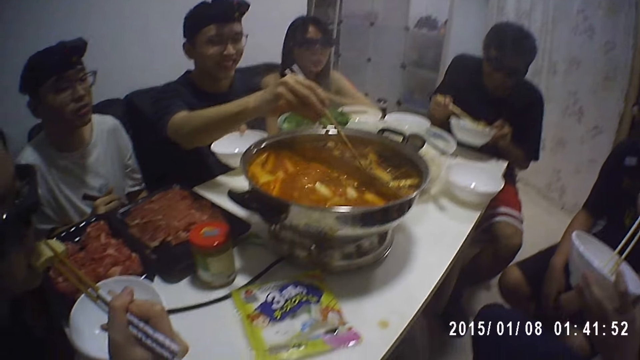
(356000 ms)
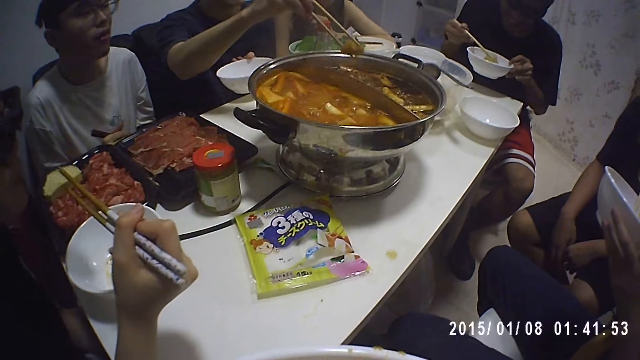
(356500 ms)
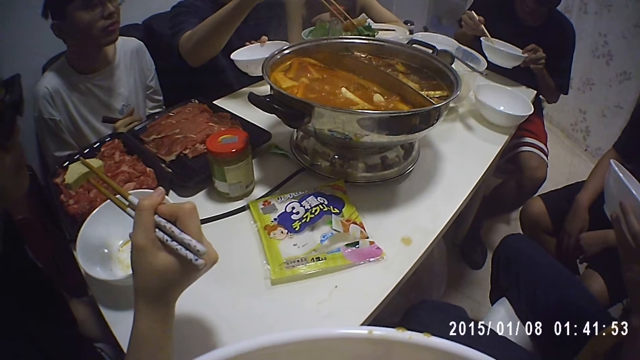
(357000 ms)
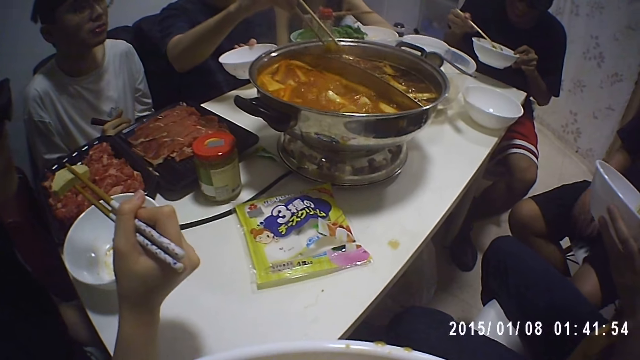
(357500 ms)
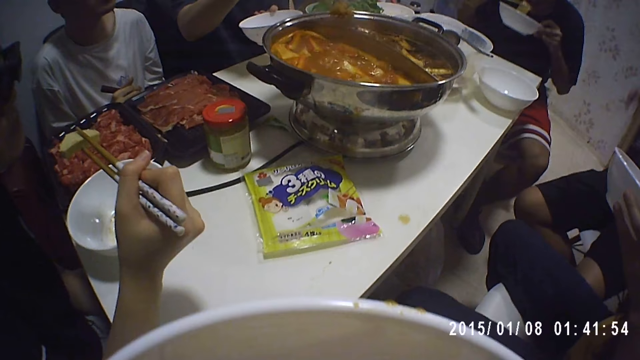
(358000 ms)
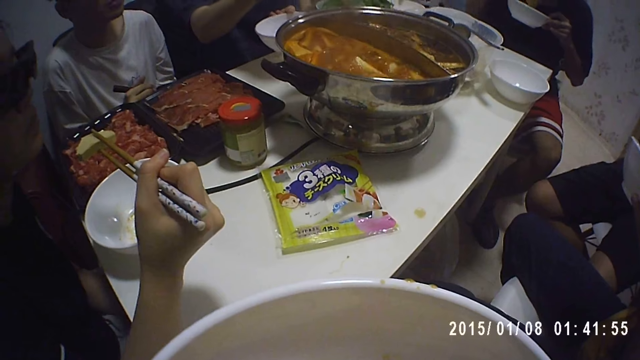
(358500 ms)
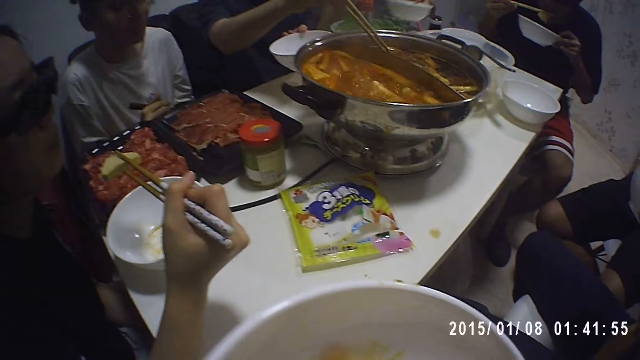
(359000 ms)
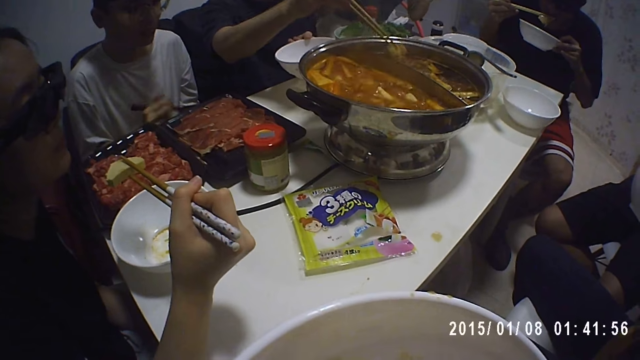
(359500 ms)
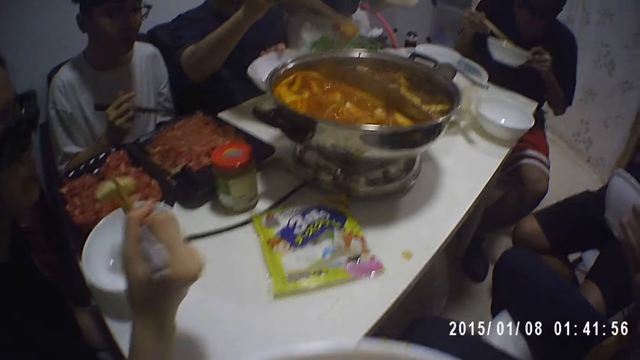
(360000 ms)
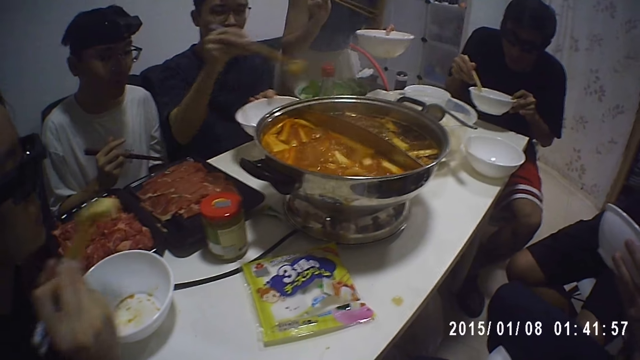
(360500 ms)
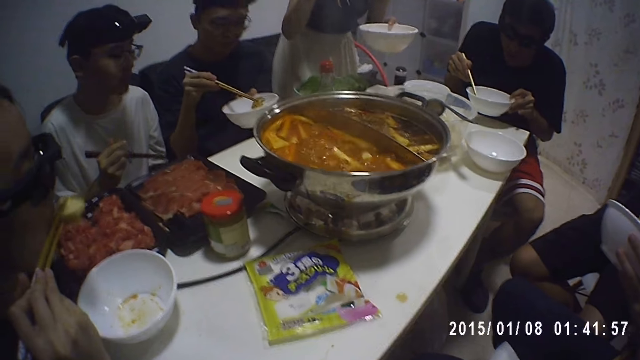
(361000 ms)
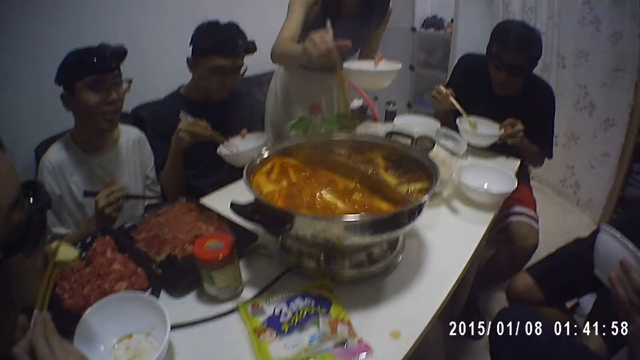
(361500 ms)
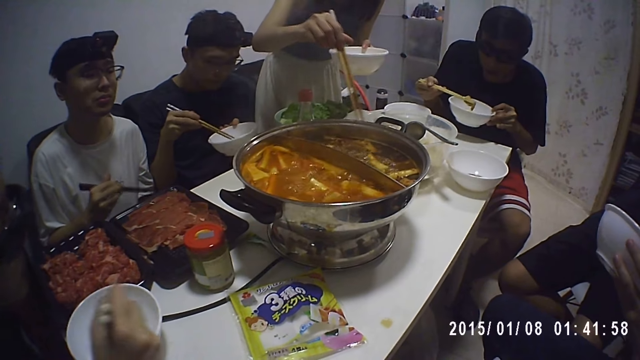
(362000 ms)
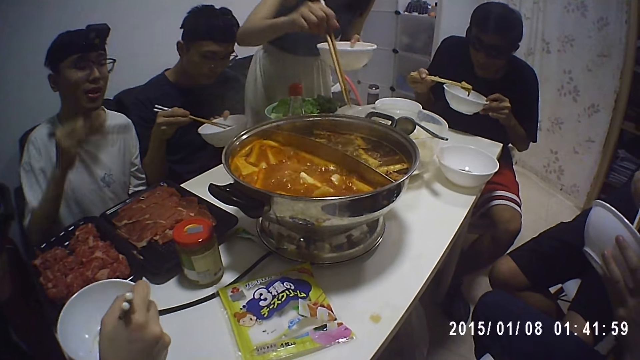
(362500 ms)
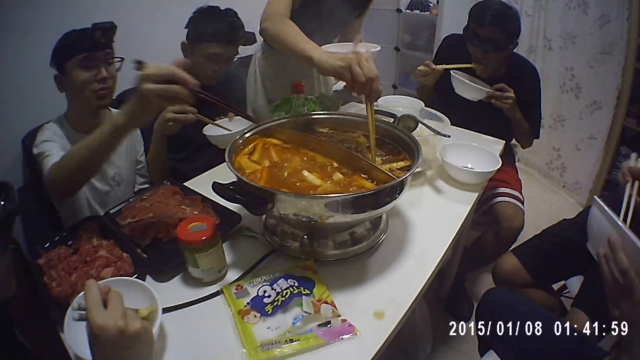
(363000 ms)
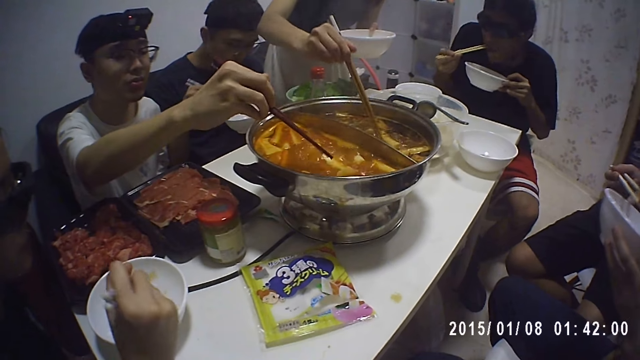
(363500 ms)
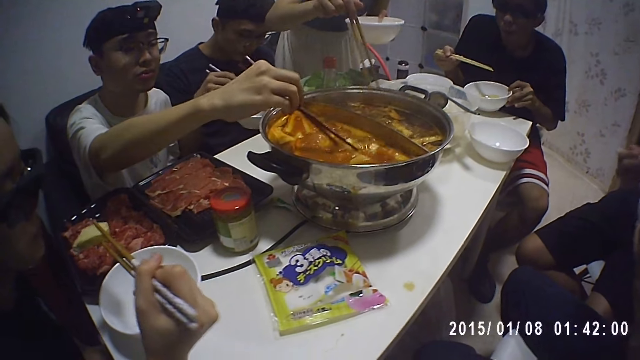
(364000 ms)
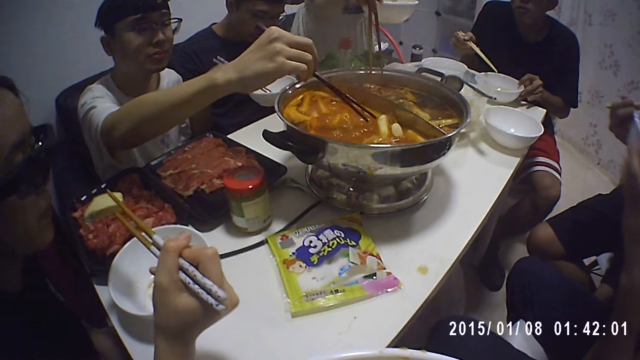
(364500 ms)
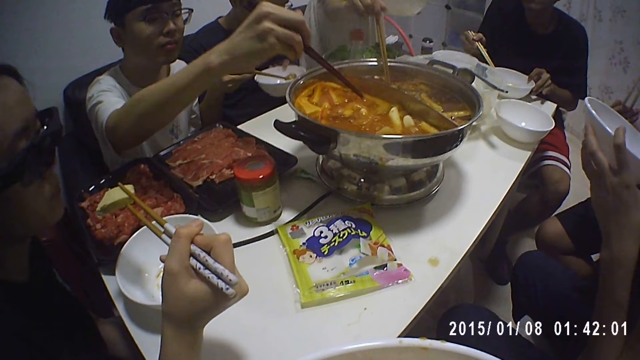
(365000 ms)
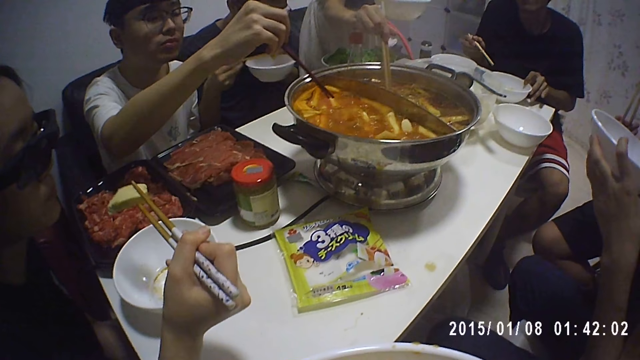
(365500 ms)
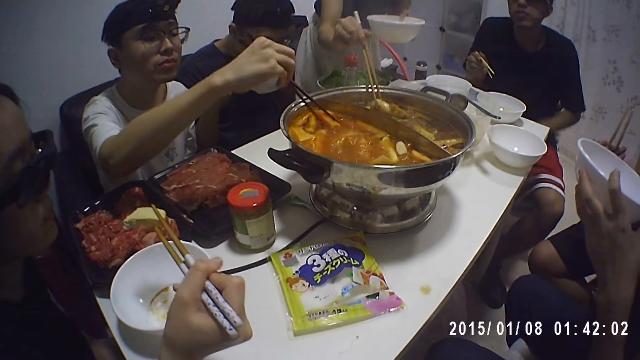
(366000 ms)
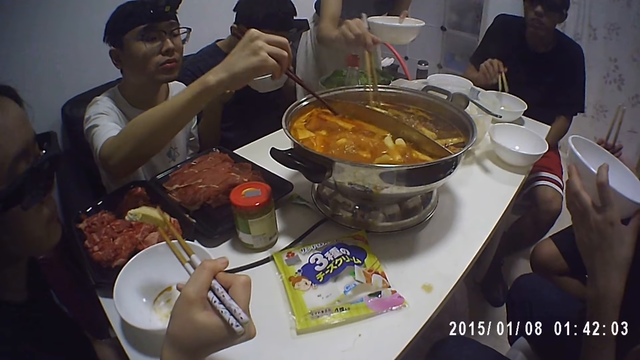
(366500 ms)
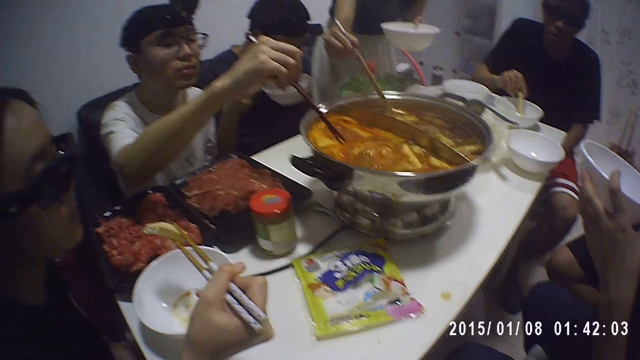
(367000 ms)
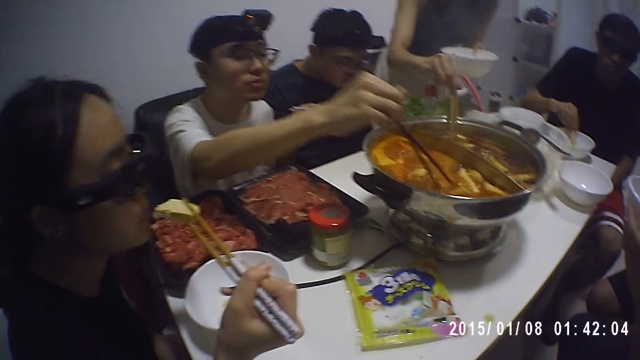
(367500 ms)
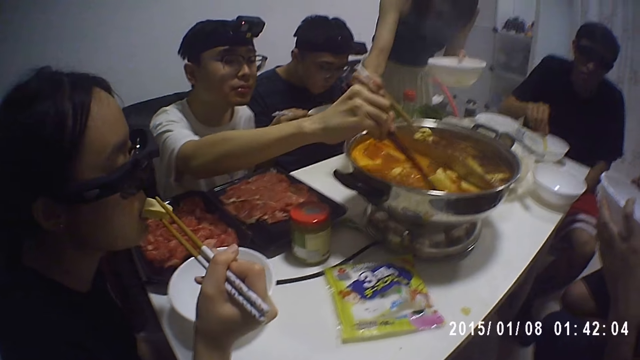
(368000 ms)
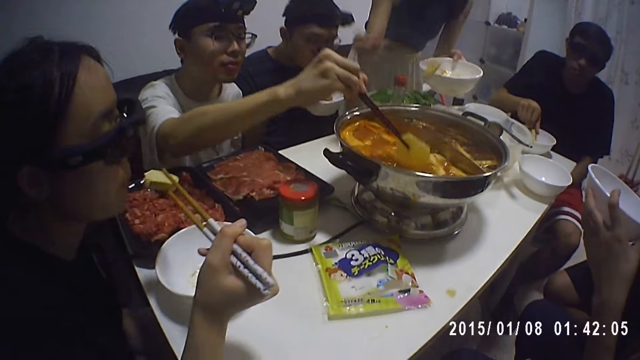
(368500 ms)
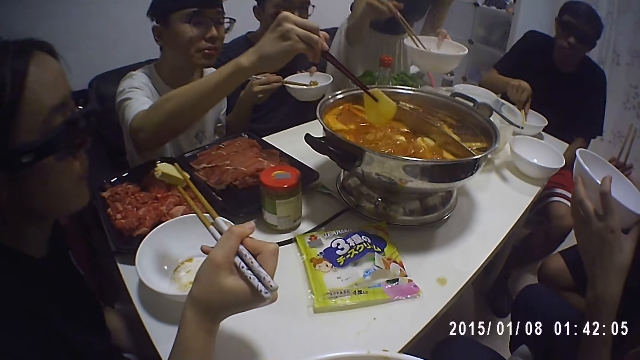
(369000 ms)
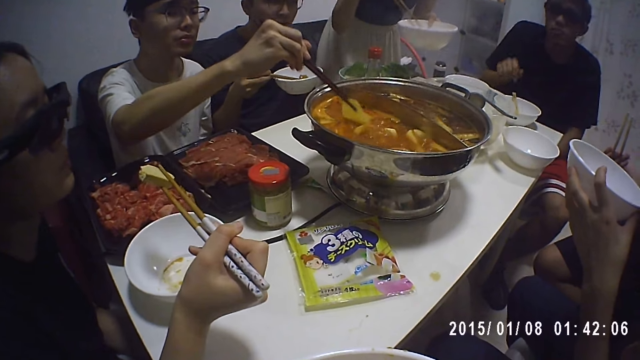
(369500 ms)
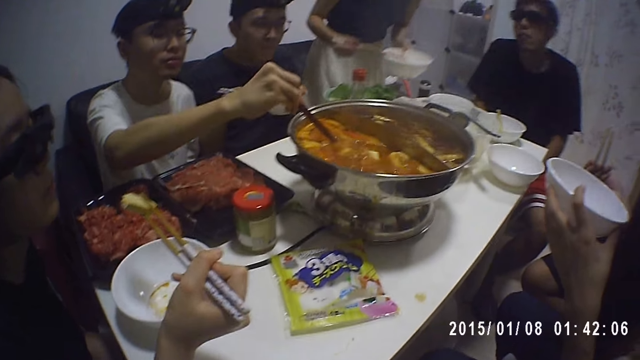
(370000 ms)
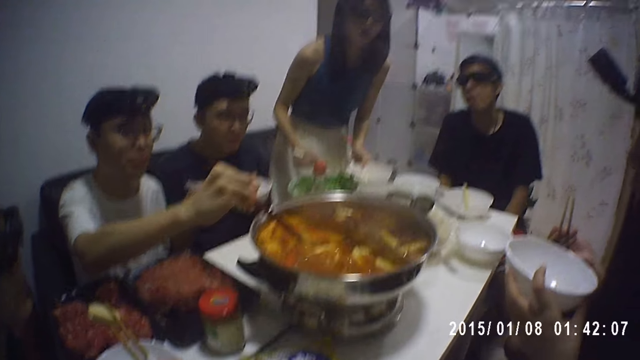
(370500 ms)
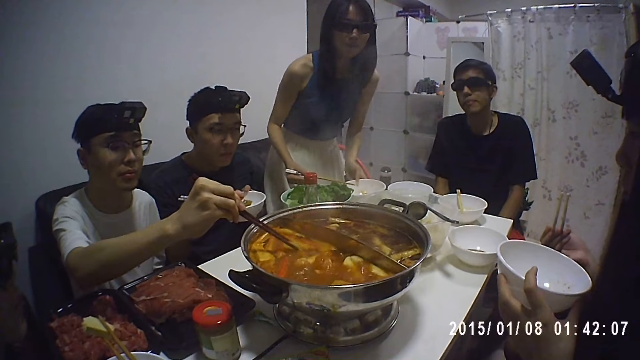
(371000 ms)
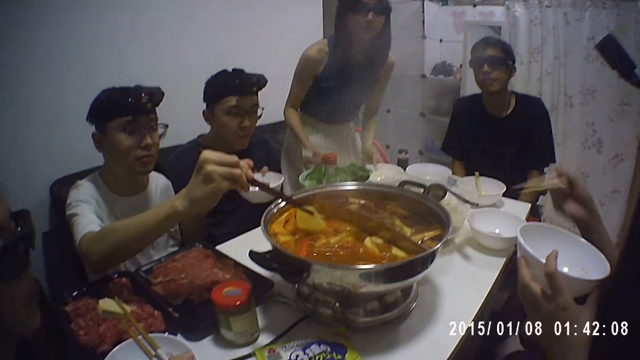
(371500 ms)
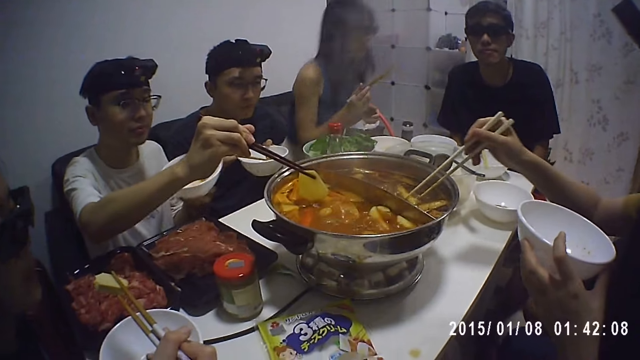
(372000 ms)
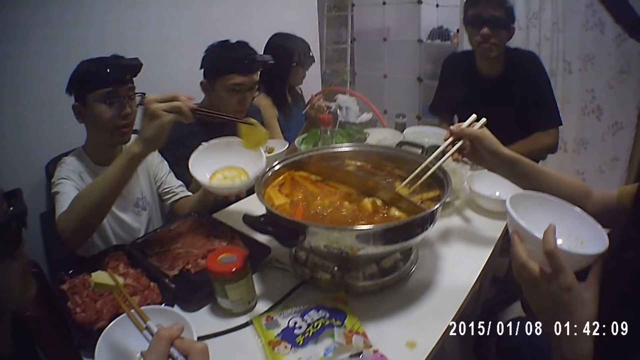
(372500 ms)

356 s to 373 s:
A person stands up. A woman serves food from the pot to her plate with the chopsticks in her right hand. The person picks the beef from the serving dish. Another person picks the beef from the serving dish. A man serves food from the pot to his plate with the chopsticks in his right hand. A third person picks the beef from the serving dish. The first person sits down. The third person picks the beef from the serving pot. The third person picks the beef from the serving dish. Another man serves food from the pot to his plate with the chopsticks in his right hand.

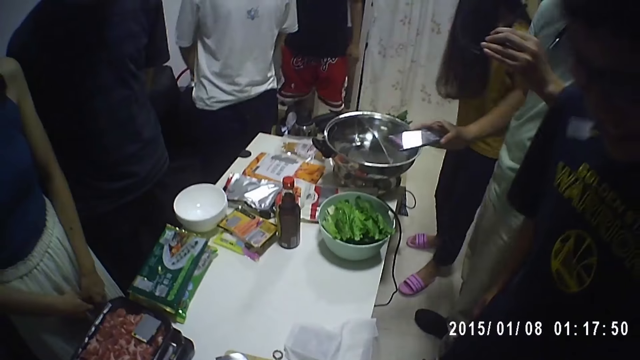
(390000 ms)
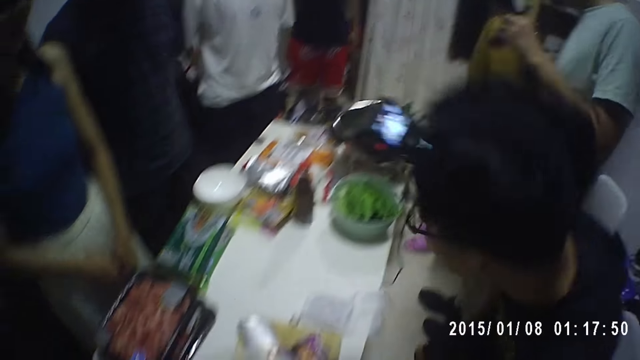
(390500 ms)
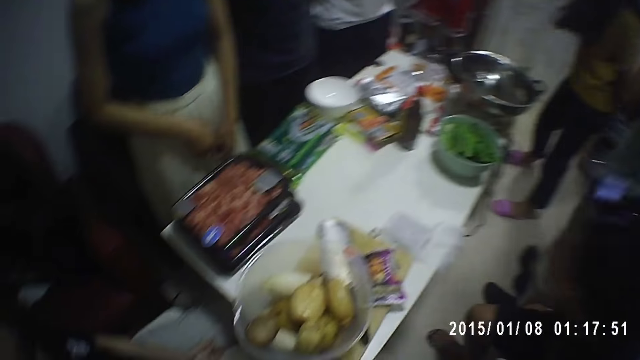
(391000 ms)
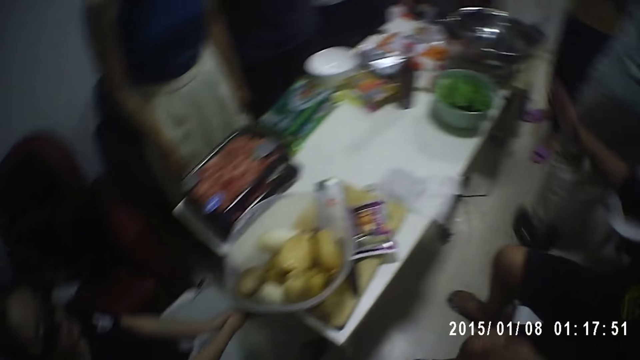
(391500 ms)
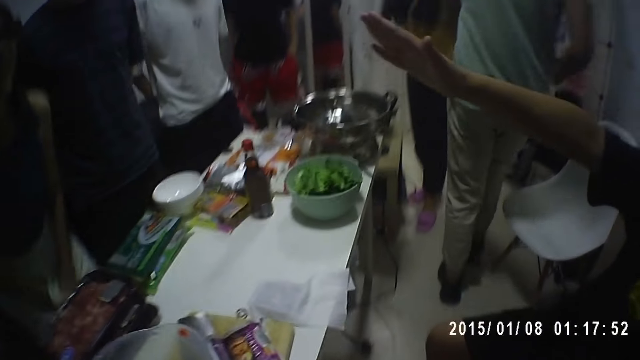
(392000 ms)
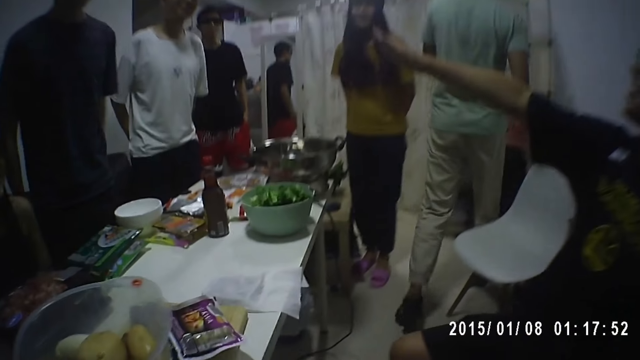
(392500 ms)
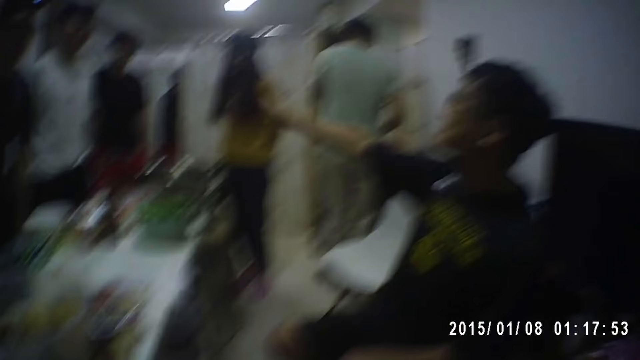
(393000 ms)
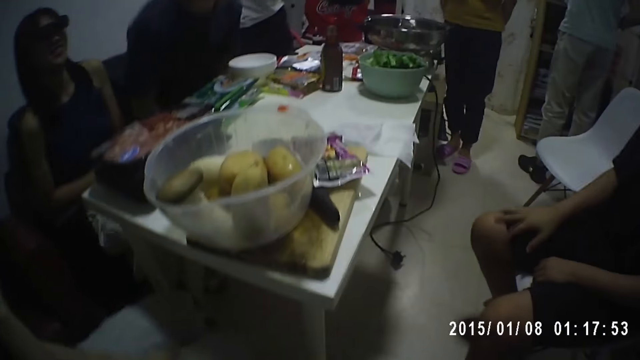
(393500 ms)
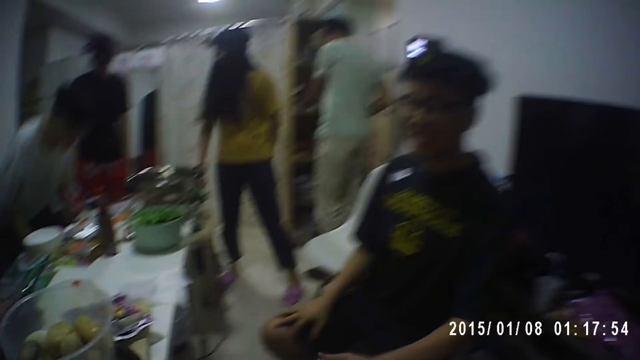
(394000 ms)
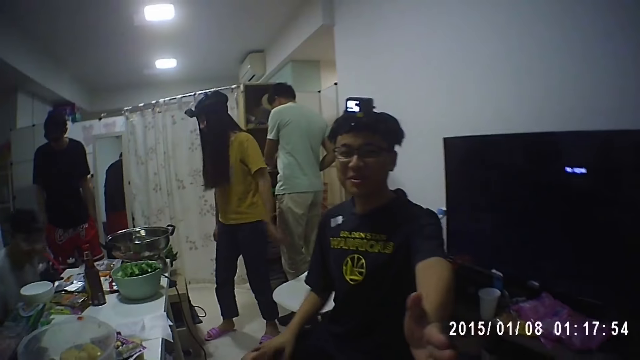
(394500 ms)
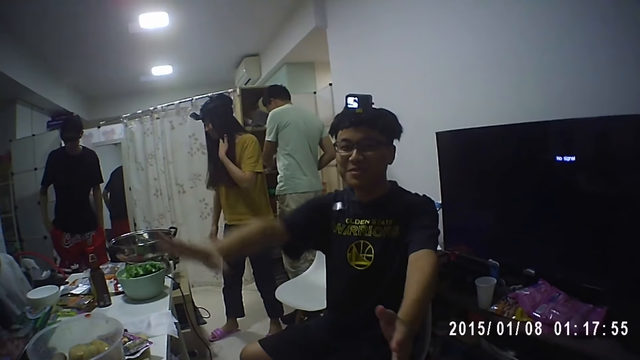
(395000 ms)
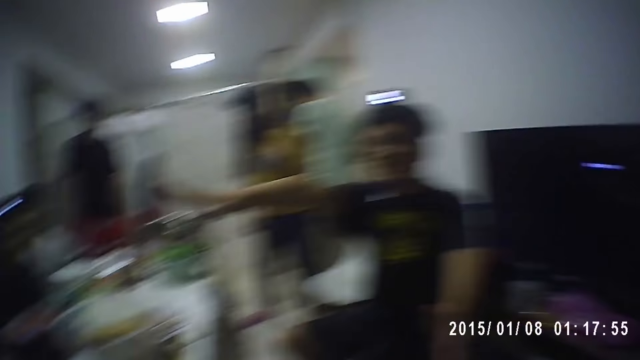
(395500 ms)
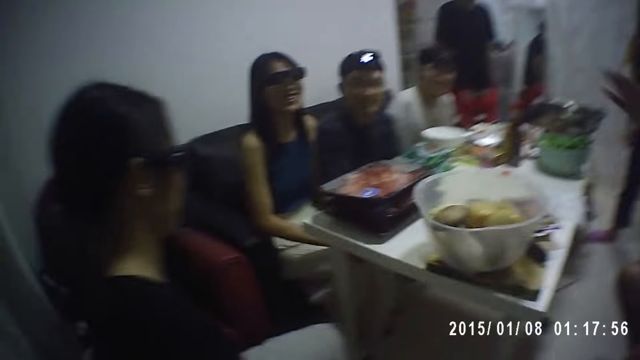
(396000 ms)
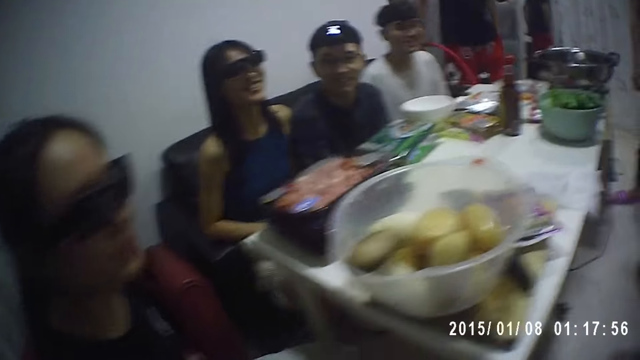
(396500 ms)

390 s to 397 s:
A man sits down. A person walks in the room. The man points at the camera wearer. The camera wearer interacts with people.
